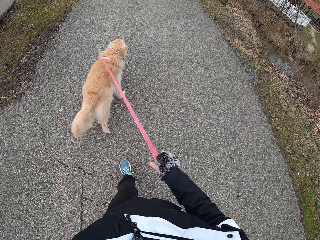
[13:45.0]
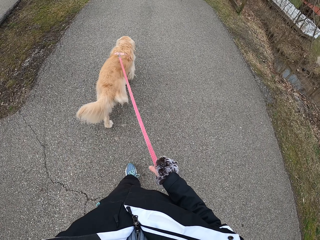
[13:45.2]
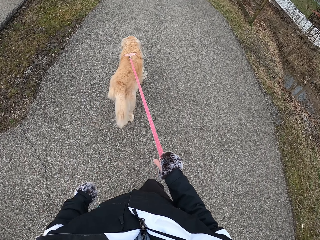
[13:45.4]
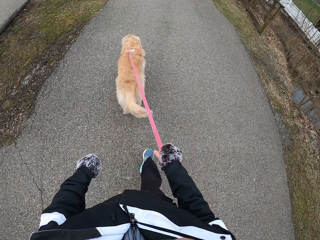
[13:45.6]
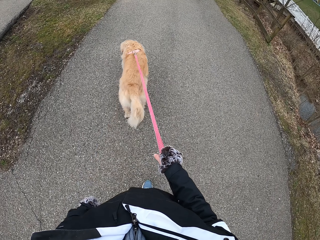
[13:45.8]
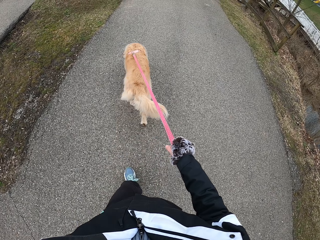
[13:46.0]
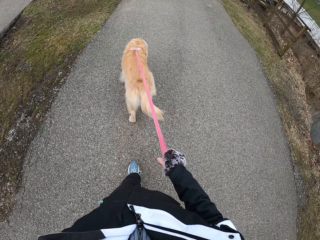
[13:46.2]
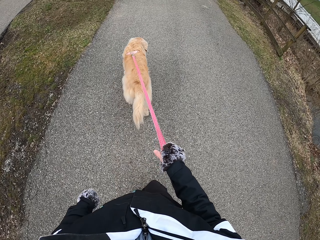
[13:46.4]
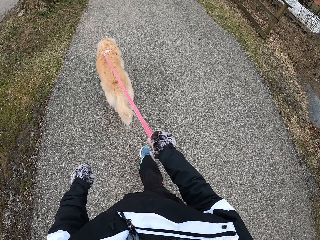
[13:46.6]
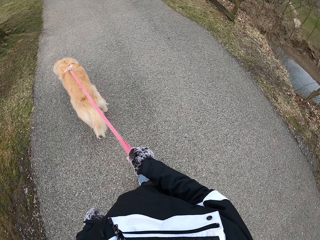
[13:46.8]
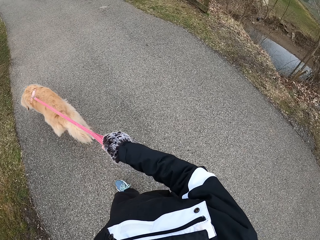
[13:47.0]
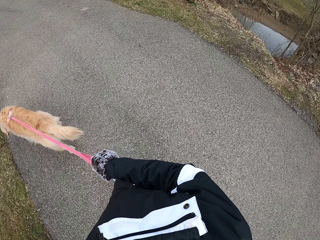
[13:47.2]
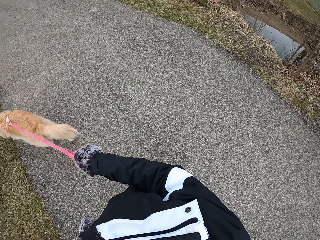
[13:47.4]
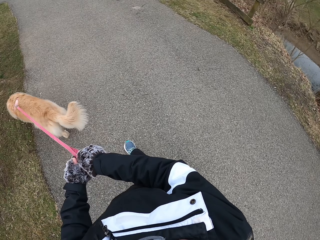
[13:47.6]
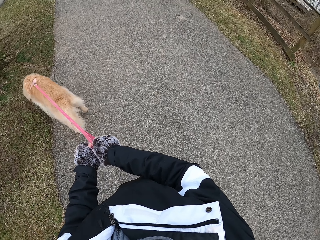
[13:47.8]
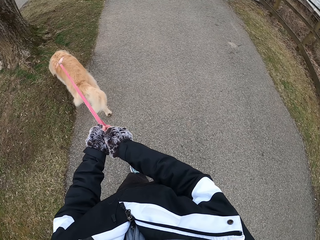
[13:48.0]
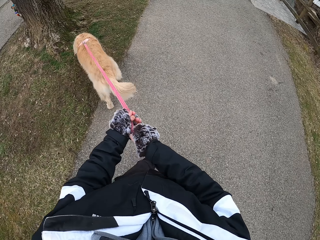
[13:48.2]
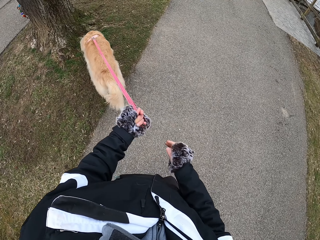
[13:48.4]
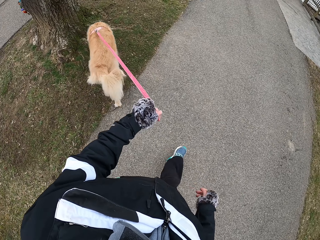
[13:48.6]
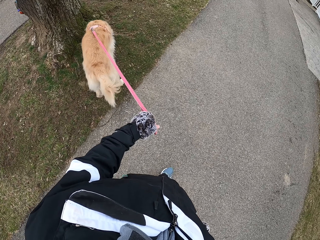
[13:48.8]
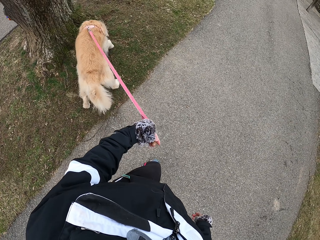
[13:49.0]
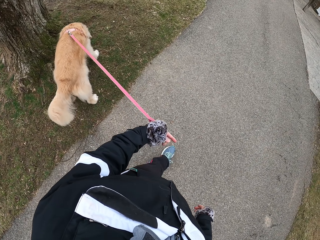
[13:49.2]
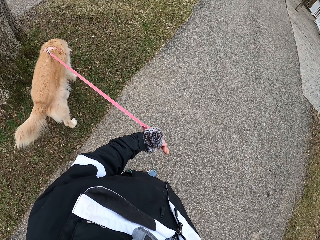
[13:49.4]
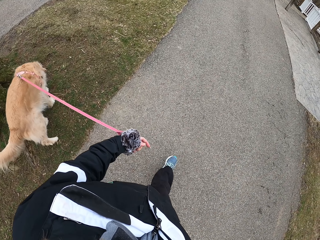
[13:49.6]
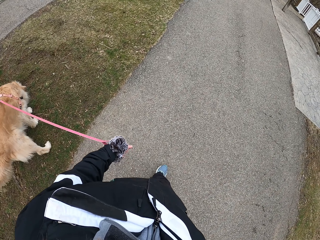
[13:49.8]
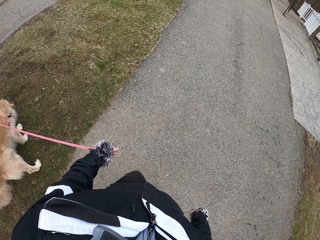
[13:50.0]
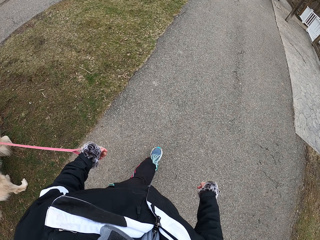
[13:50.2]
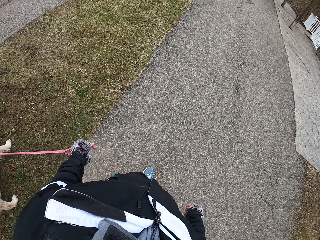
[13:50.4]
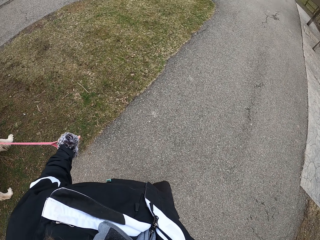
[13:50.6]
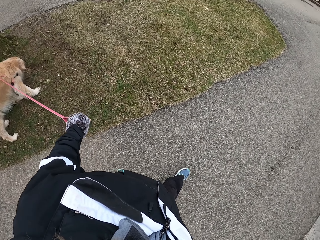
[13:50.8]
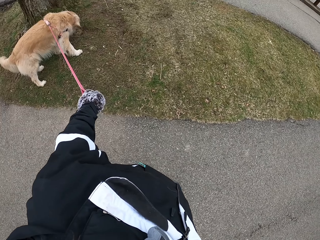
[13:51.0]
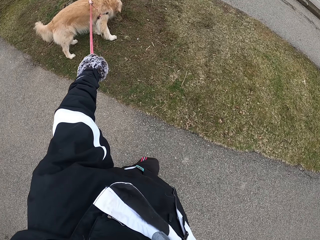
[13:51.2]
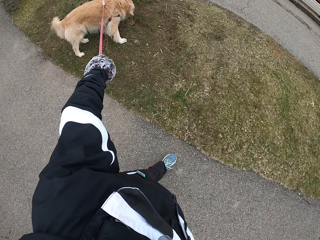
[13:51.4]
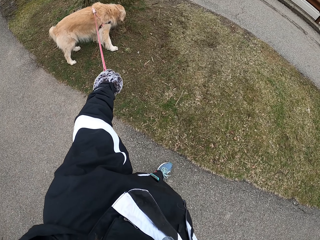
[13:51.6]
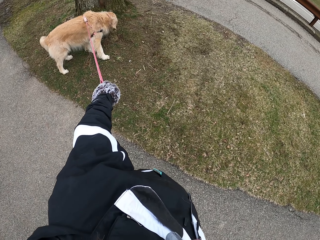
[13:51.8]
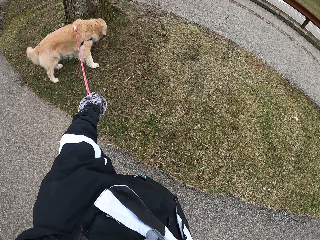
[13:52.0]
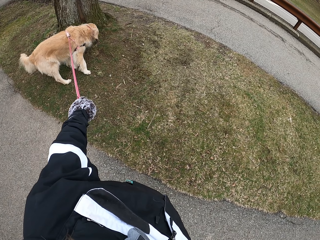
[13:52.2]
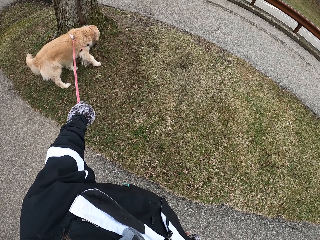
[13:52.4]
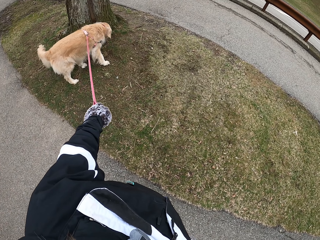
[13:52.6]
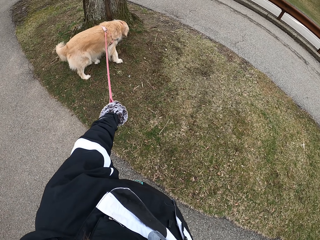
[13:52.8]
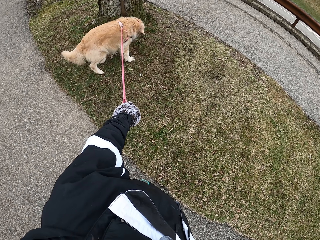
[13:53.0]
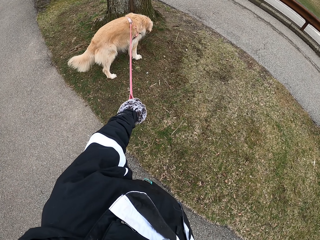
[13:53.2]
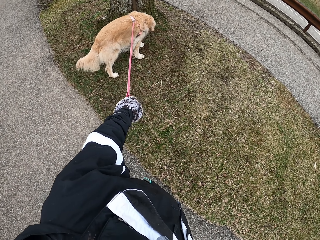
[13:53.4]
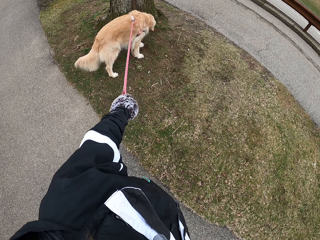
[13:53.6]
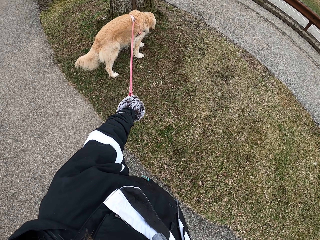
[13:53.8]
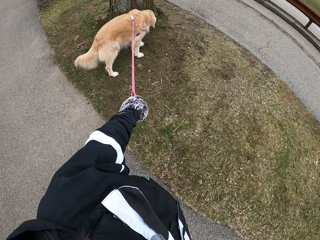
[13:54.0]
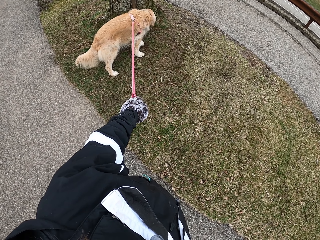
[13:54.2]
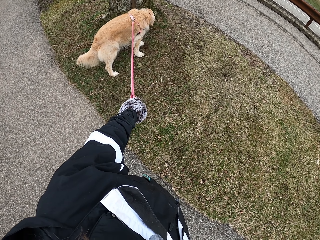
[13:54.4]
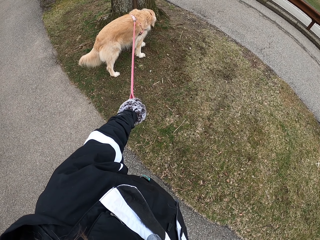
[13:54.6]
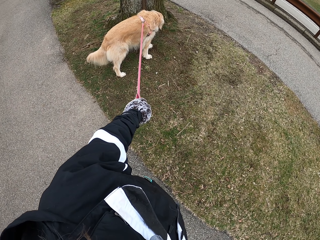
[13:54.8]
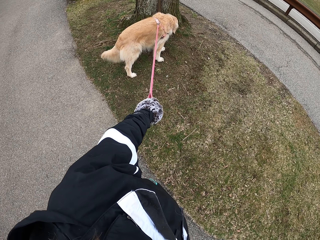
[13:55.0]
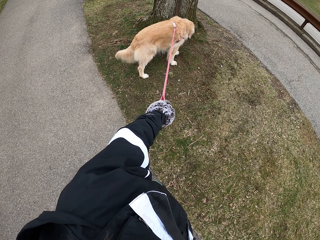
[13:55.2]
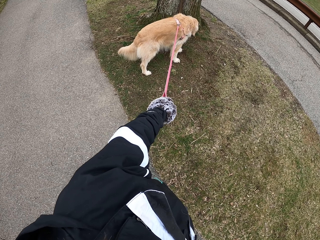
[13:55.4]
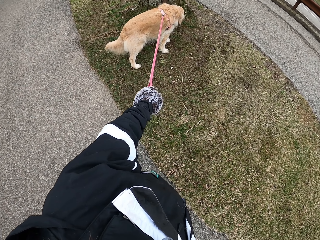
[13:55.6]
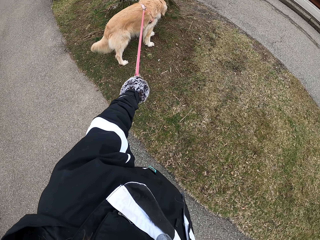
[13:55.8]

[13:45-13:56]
The camera wearer looks around. They pass the leash to the other hand. They stop on the pathway.

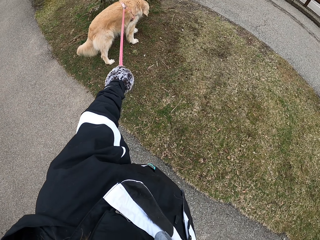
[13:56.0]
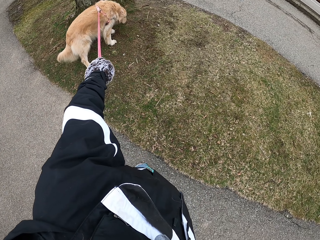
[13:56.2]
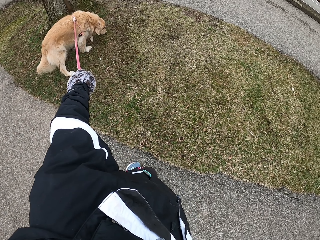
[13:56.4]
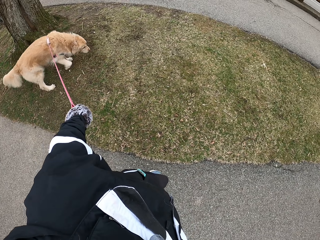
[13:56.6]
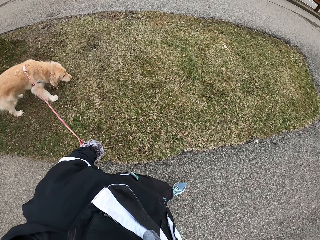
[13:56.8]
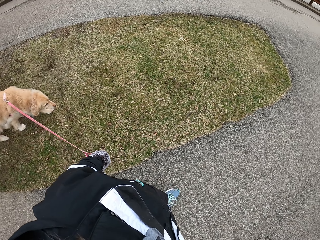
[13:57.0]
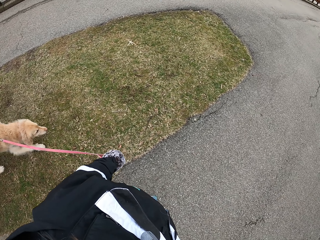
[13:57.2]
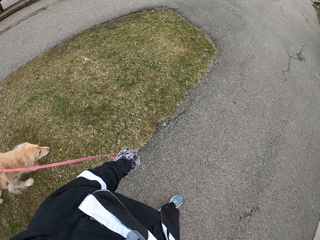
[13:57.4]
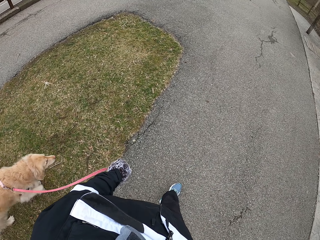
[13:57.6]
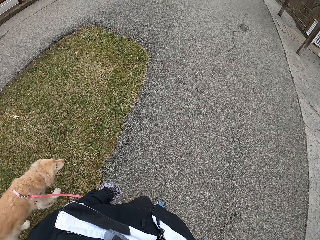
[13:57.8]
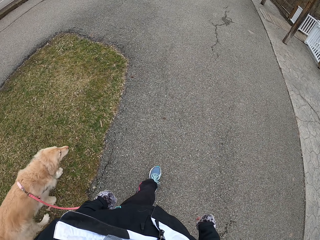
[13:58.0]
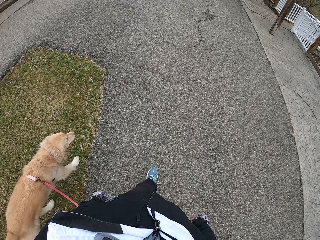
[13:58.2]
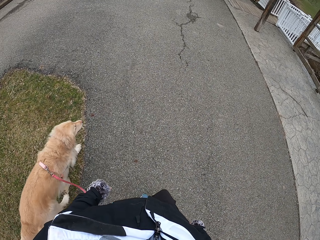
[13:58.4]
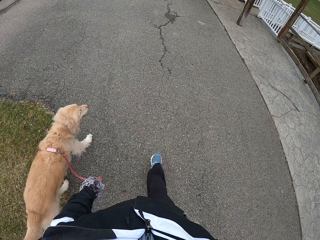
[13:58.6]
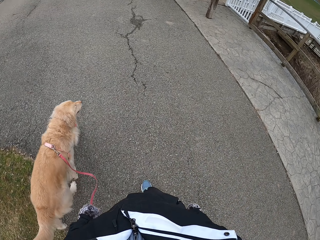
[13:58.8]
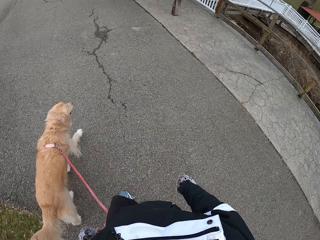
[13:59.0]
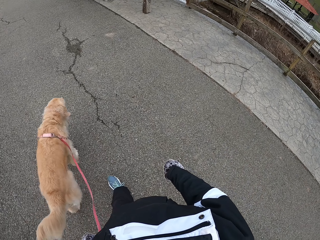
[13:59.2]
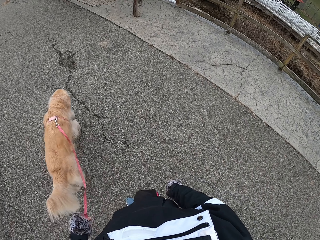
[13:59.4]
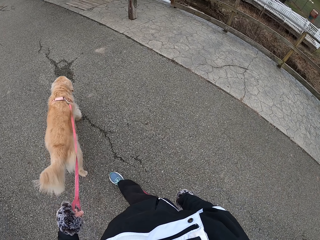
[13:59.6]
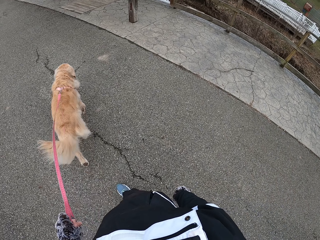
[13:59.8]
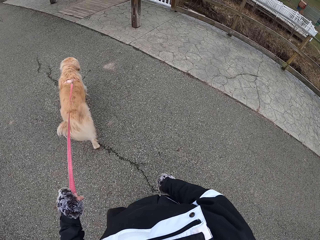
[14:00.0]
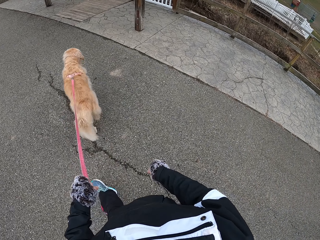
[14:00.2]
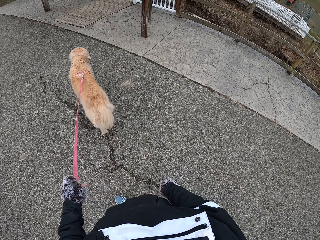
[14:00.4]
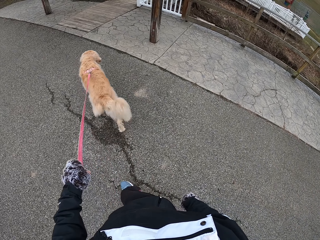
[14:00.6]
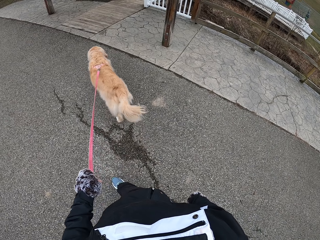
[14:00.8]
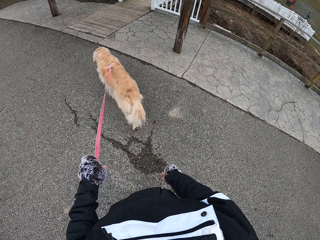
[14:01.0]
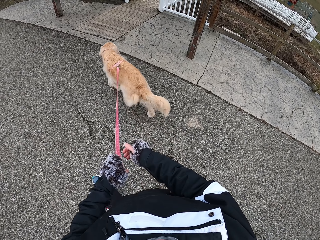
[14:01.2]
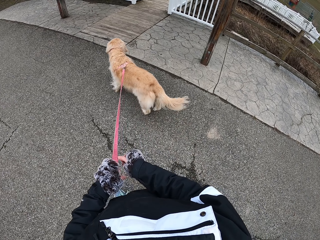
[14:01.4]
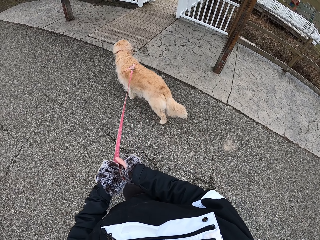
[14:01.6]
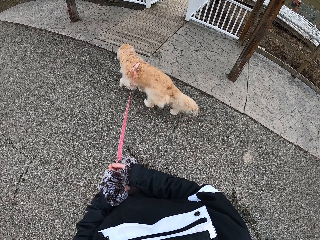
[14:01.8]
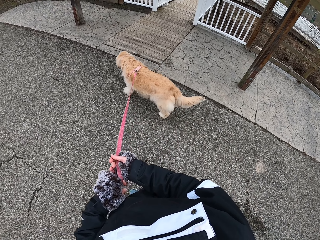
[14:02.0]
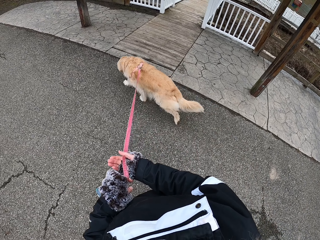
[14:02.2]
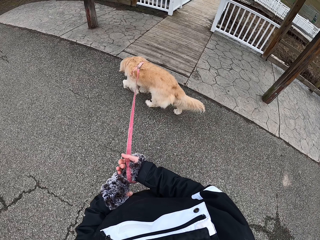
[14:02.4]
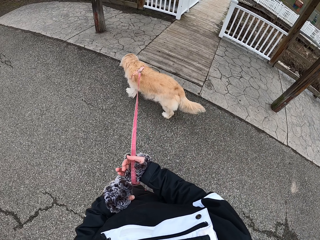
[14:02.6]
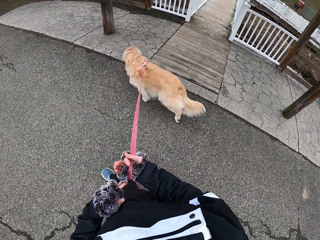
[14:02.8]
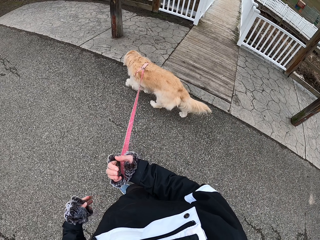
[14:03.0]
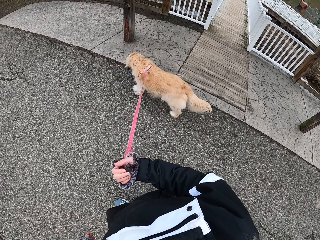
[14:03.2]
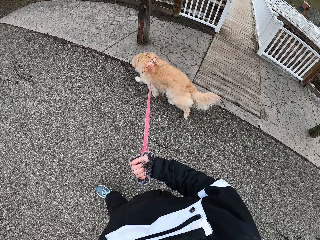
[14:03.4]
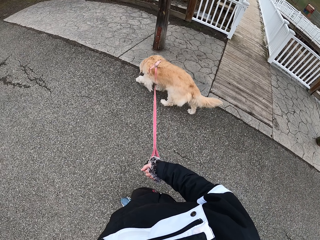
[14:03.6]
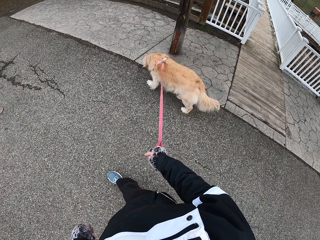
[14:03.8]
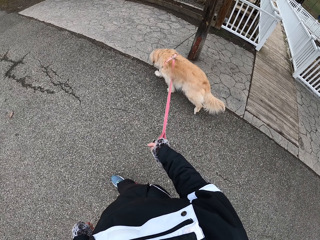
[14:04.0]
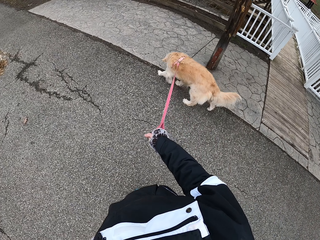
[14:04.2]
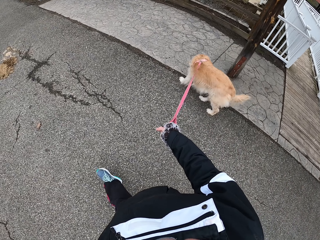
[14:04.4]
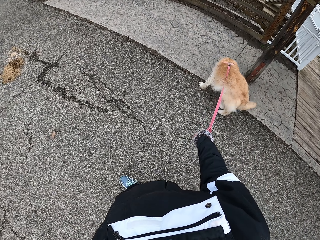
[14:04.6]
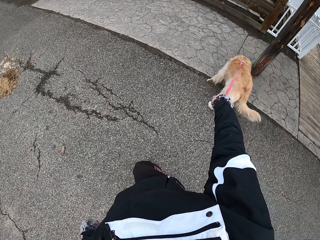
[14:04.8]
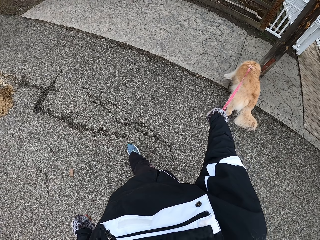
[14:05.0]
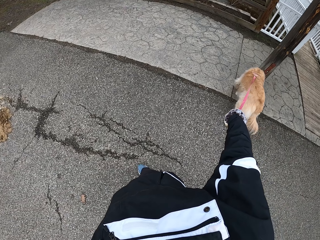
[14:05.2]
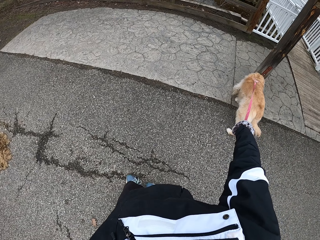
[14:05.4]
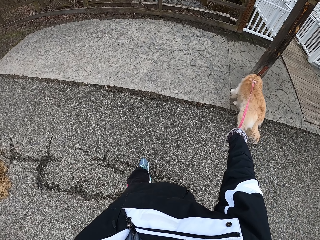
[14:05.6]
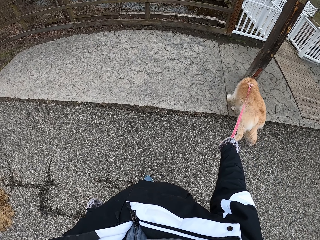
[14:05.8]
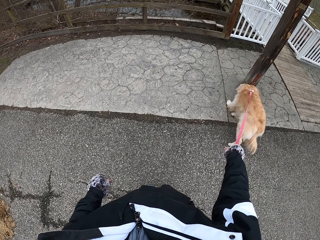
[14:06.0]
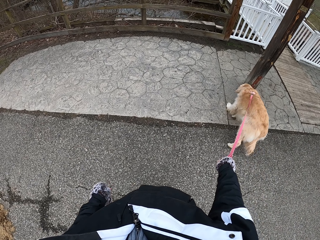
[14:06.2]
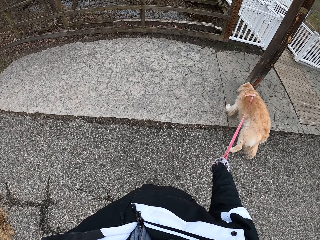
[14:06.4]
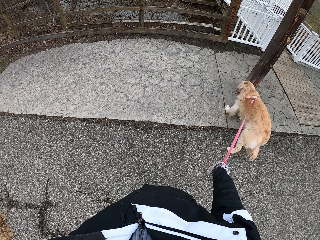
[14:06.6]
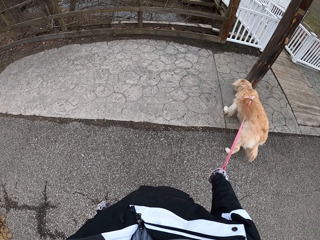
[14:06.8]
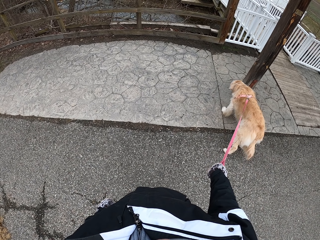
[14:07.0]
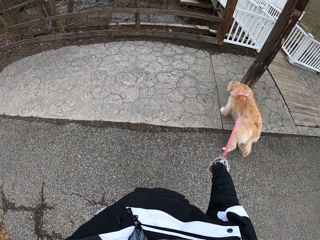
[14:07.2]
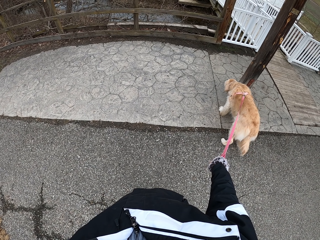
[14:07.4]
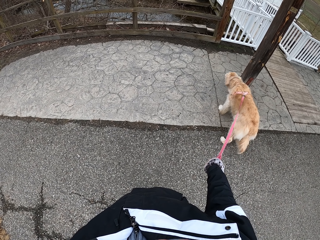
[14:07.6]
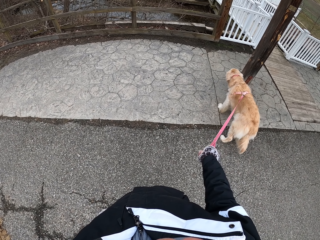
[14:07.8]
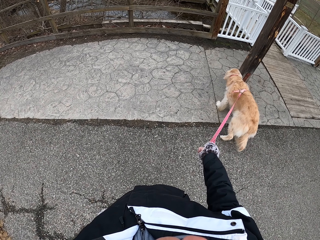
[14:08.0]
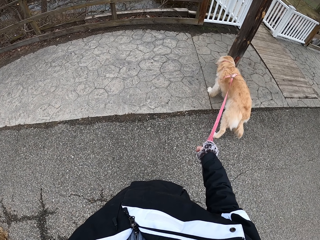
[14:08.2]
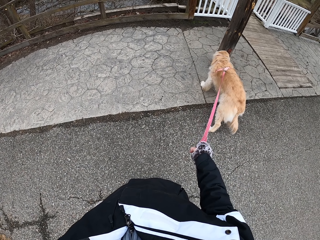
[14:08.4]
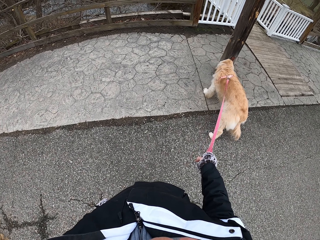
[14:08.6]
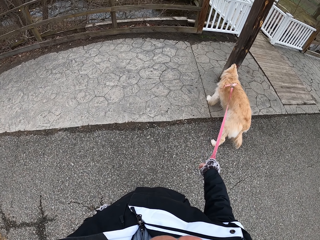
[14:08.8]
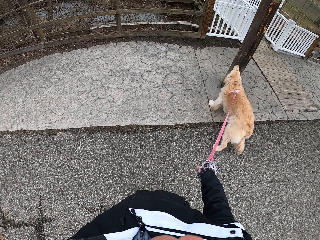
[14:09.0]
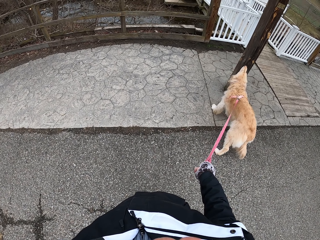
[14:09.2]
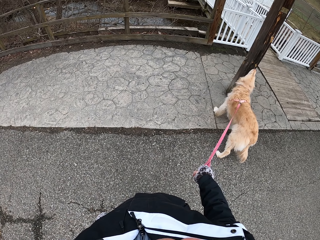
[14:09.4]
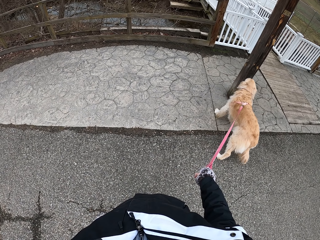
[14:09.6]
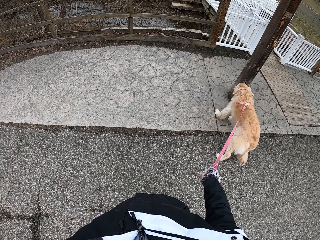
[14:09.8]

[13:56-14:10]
The camera wearer walks with his dog on the pathway. He passes the leash to the right hand. He stops on the pathway.
